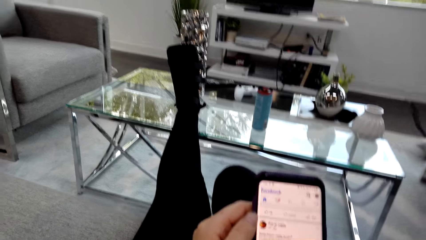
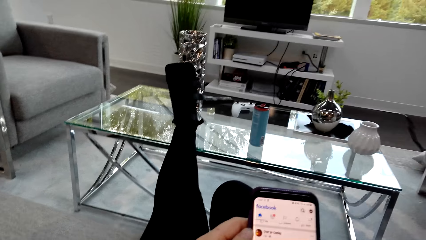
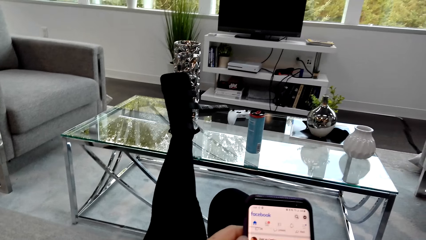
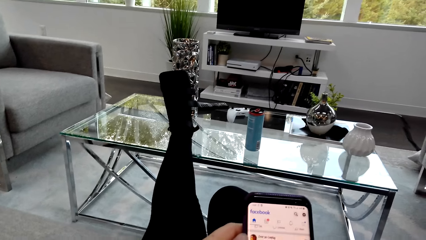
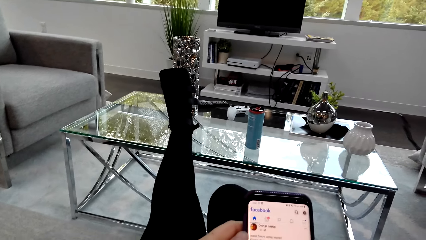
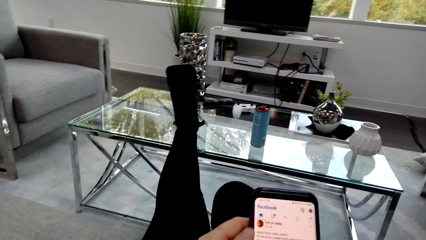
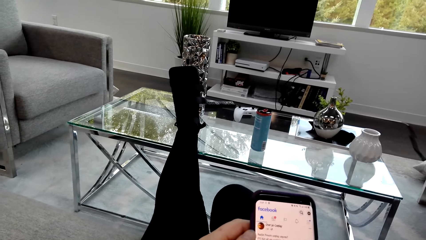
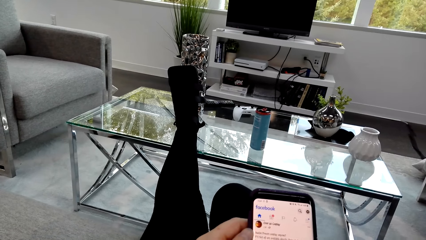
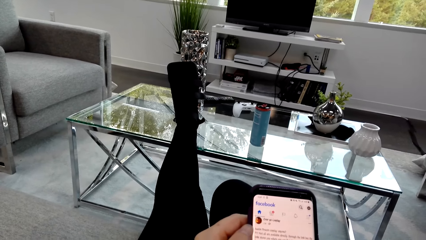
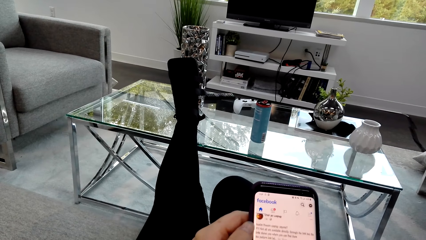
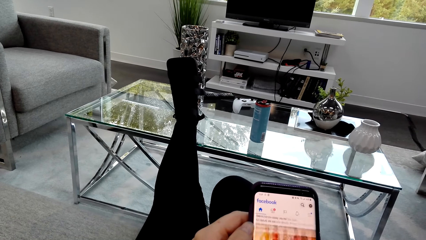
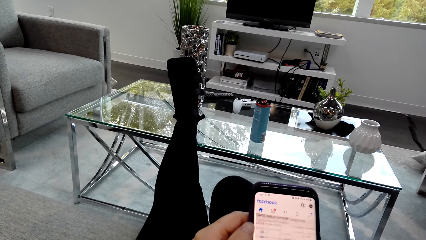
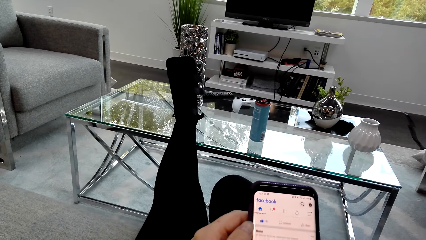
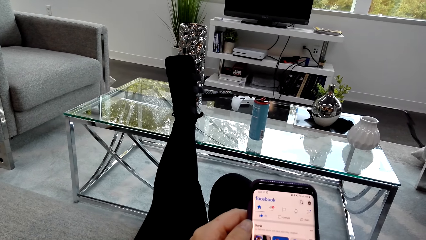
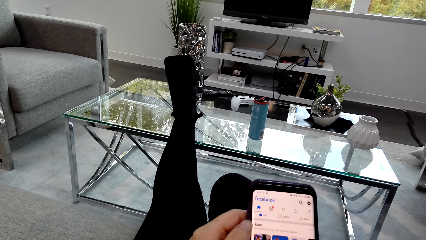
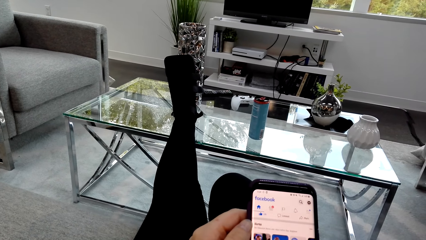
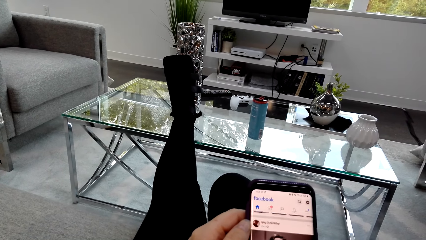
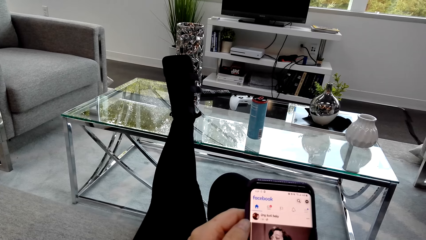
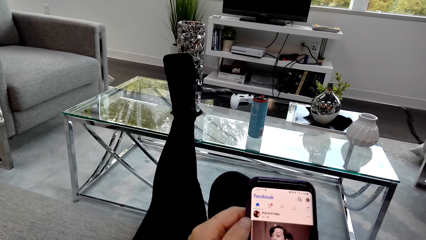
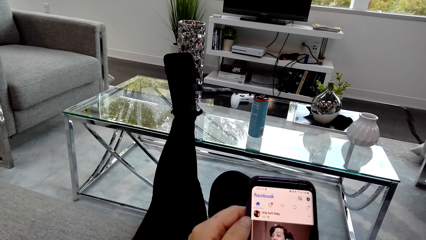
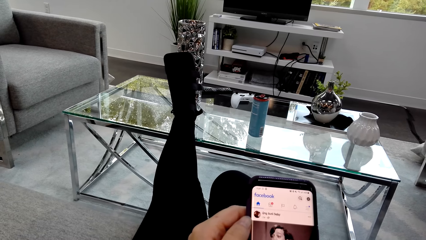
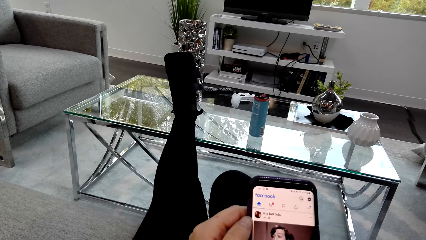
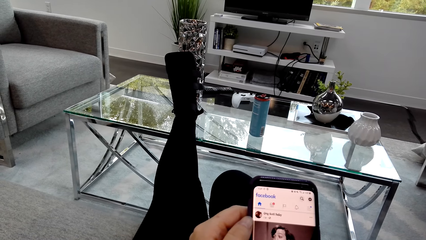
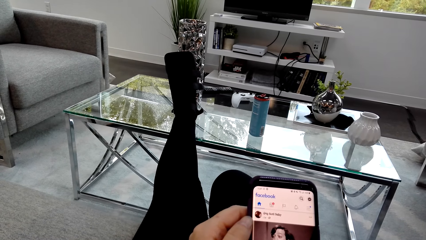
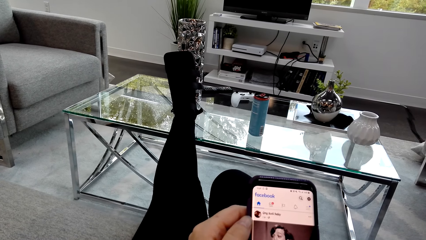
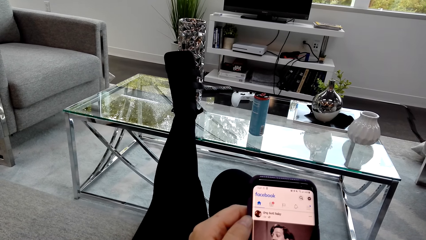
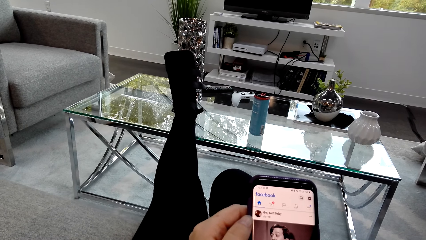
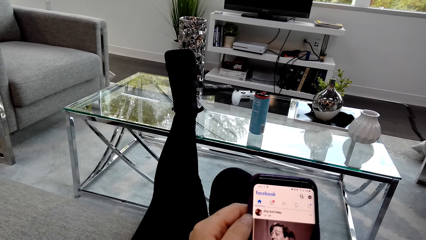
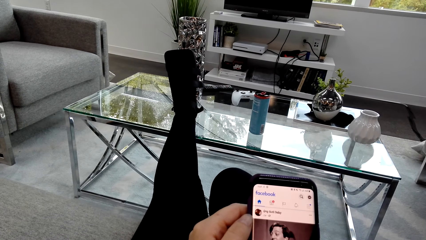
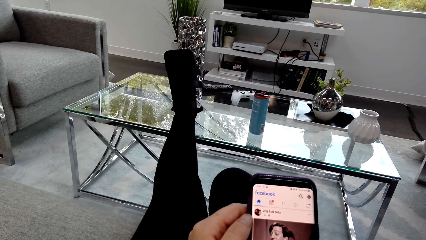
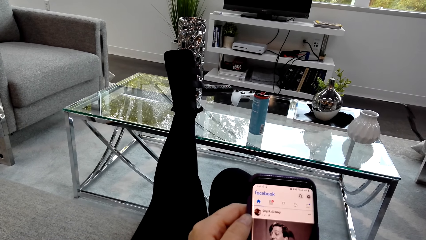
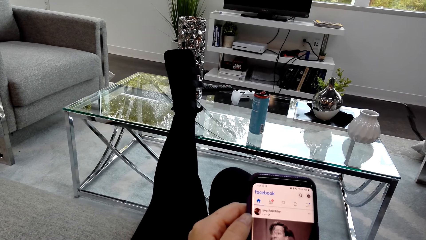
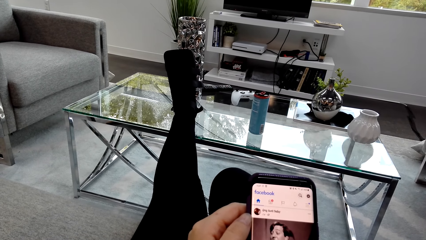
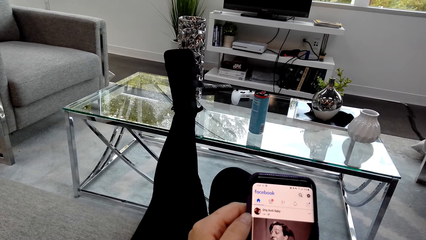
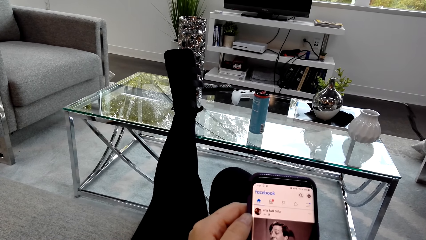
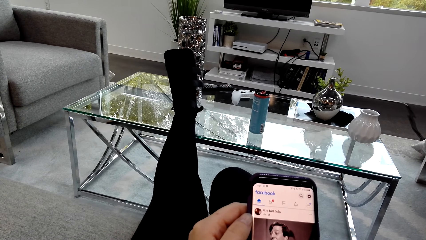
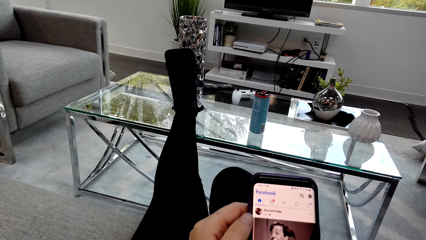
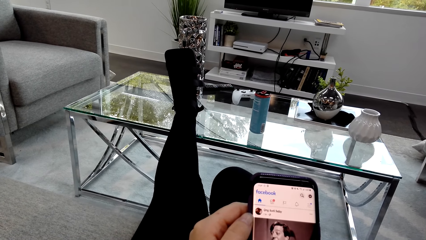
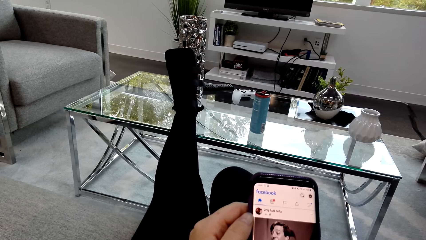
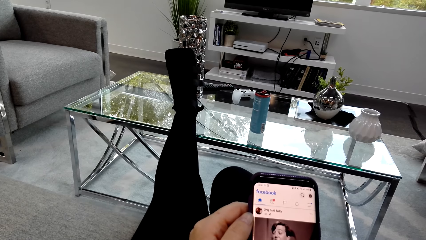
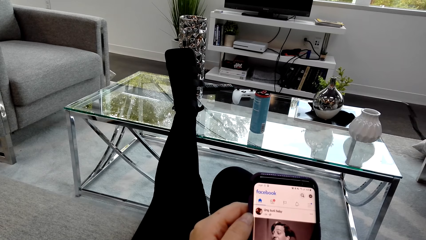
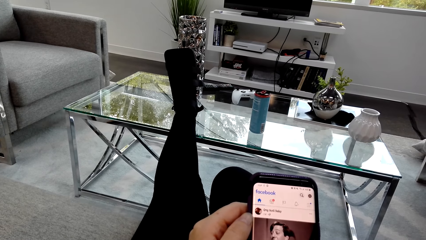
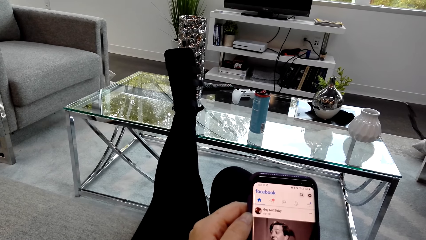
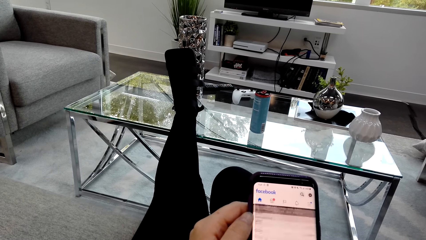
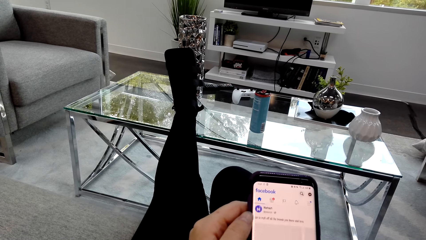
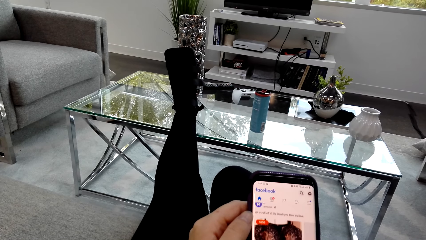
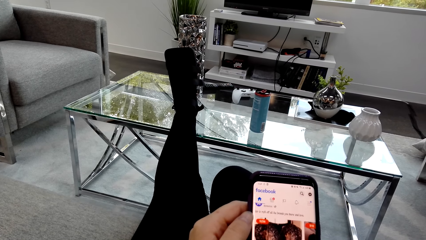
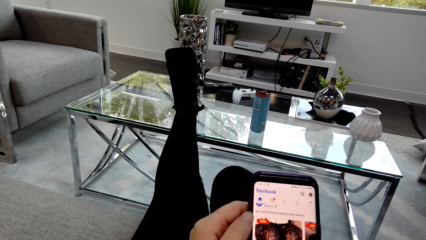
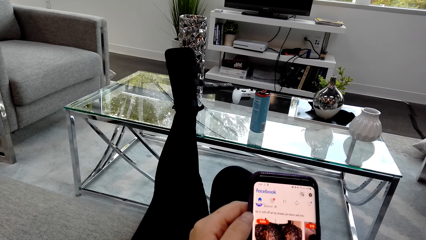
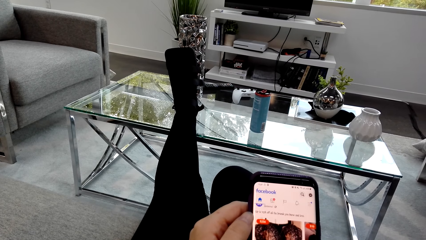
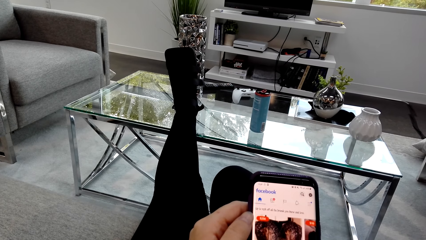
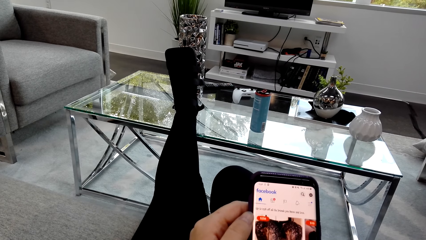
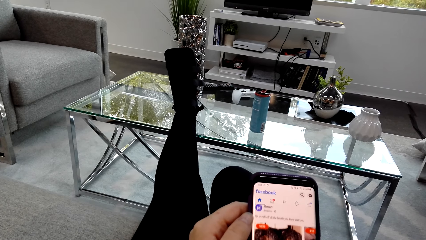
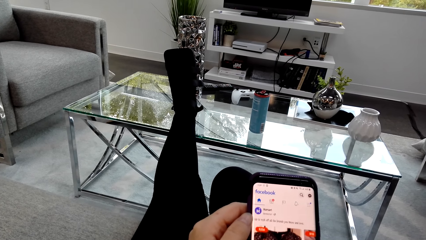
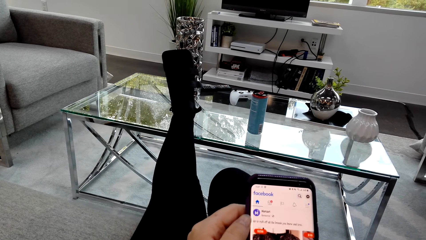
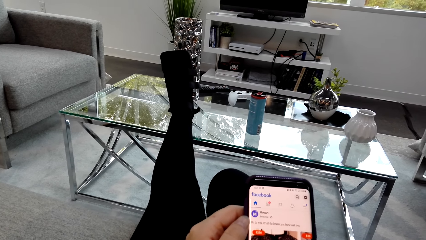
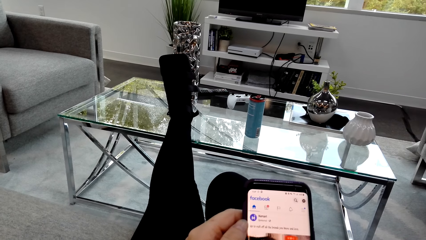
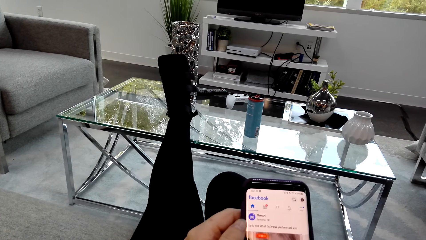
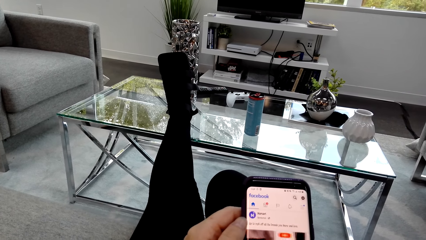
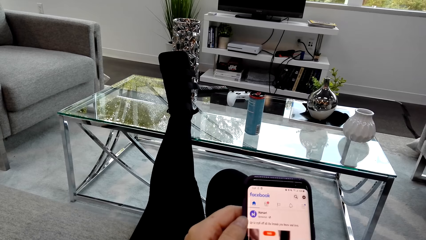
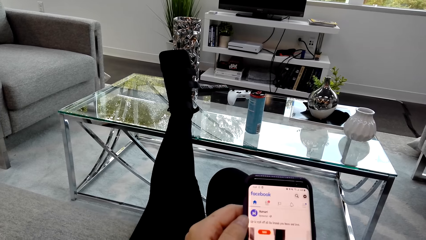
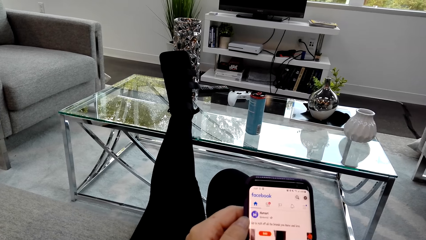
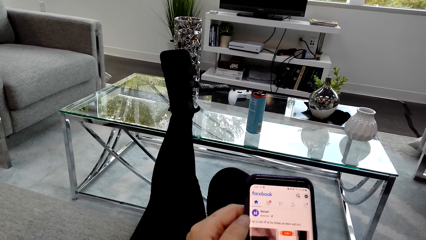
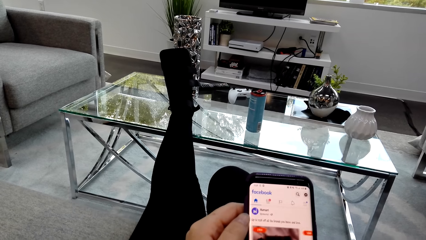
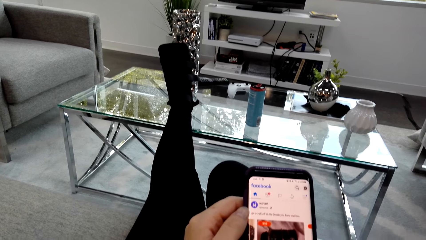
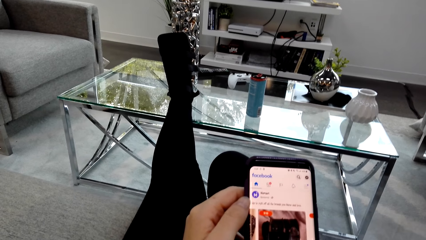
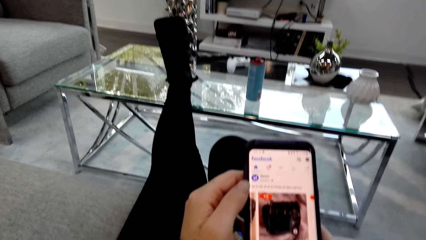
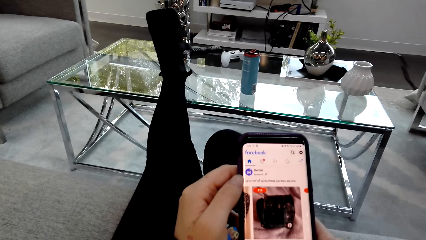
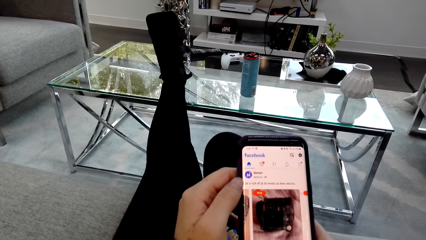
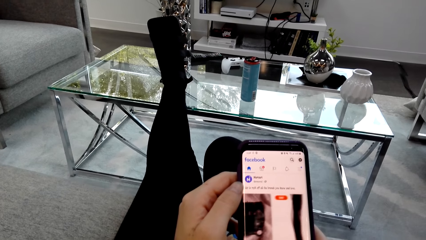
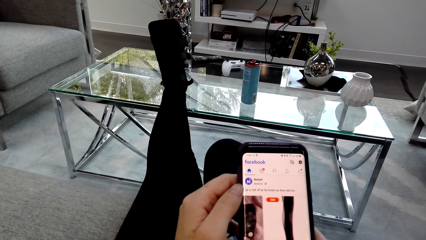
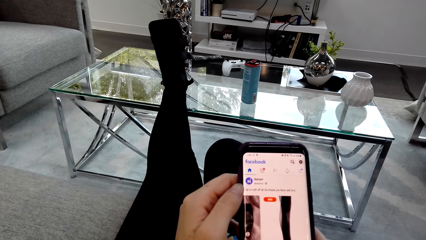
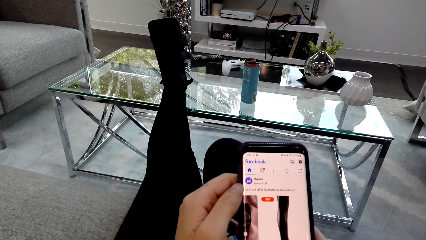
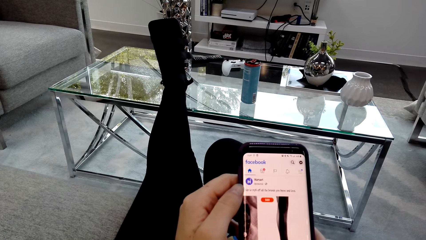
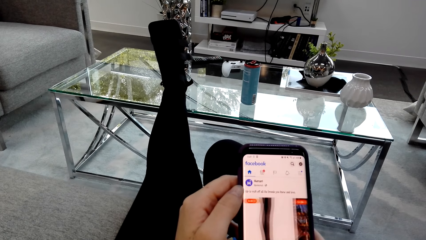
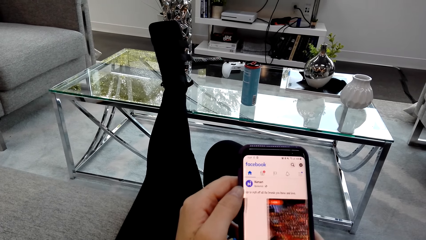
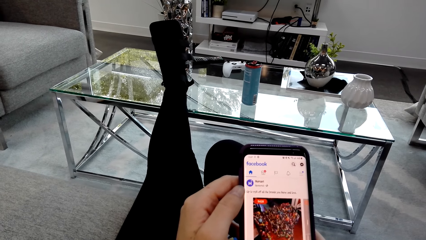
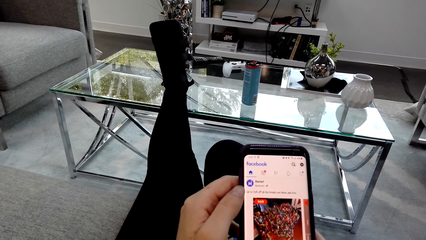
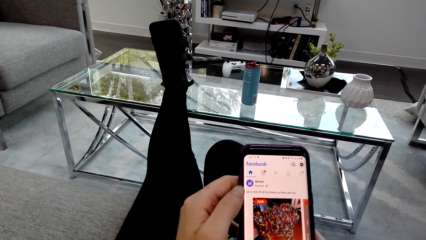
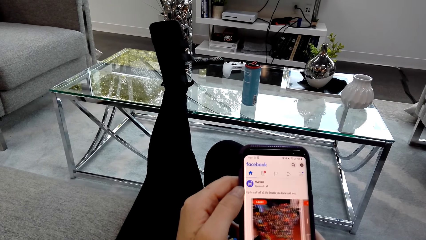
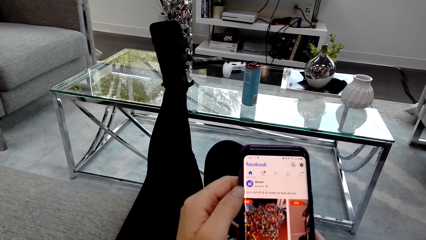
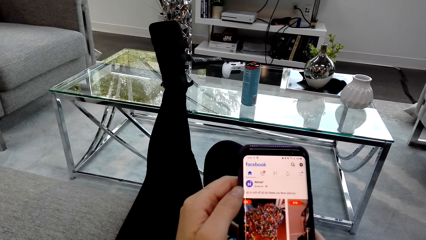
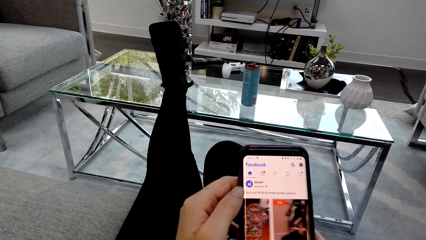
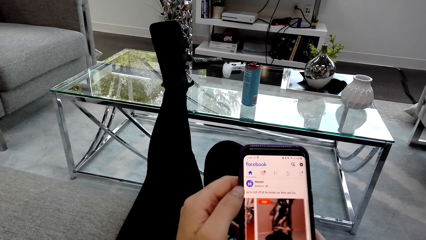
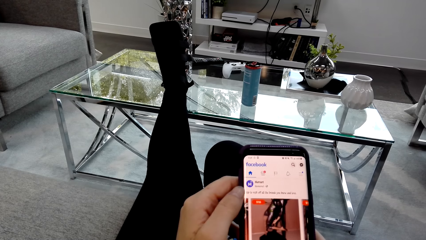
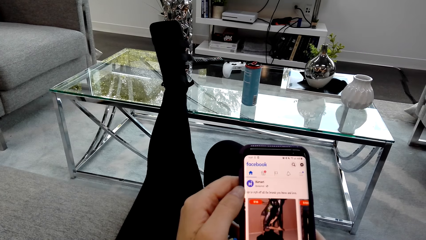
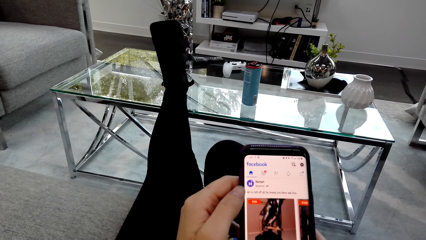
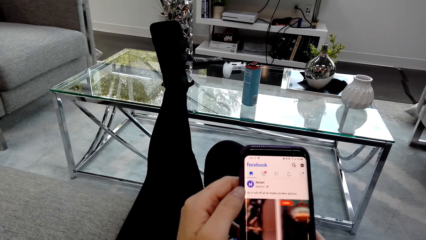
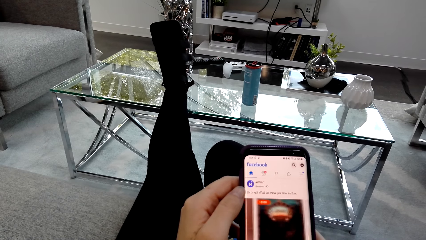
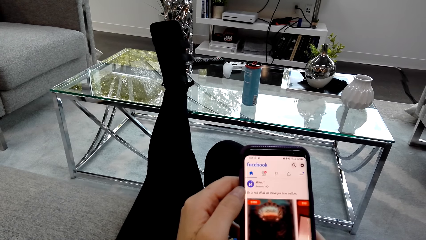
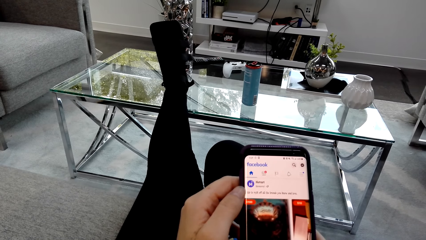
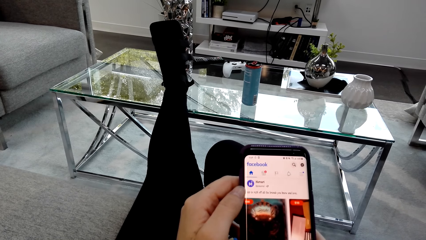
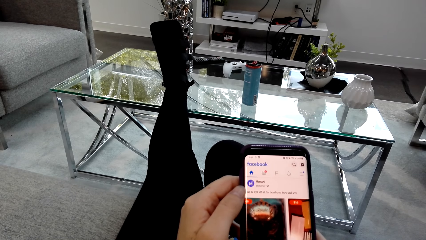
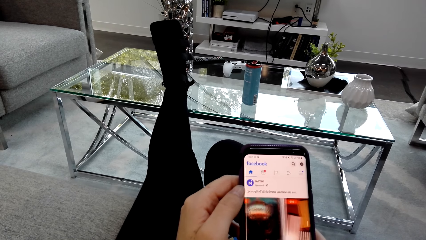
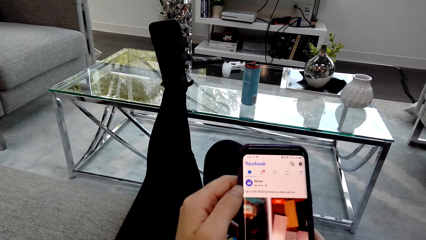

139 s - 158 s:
The camera wearer holds the phone. They scroll the phone. They stare on the phone. They scroll the phone.
